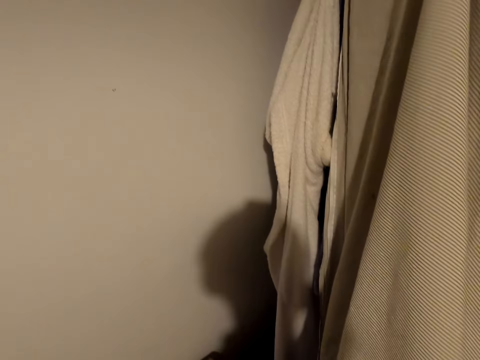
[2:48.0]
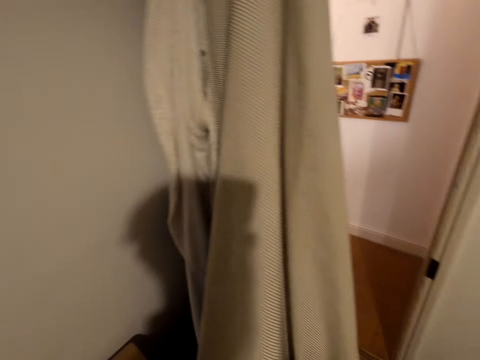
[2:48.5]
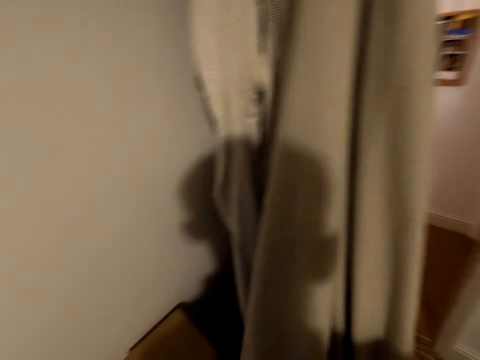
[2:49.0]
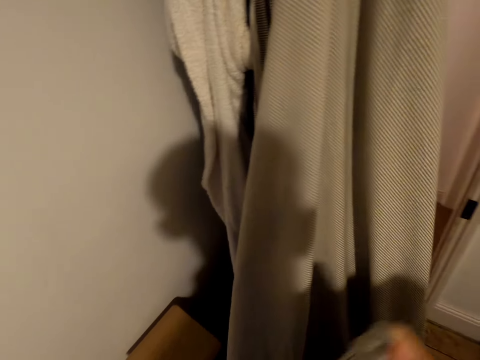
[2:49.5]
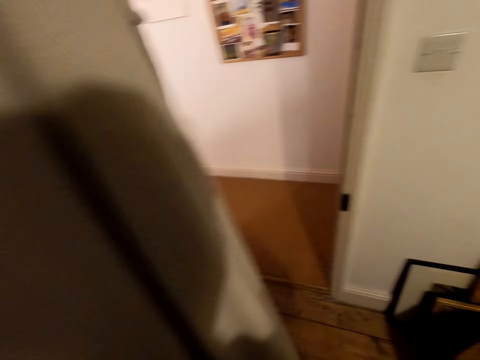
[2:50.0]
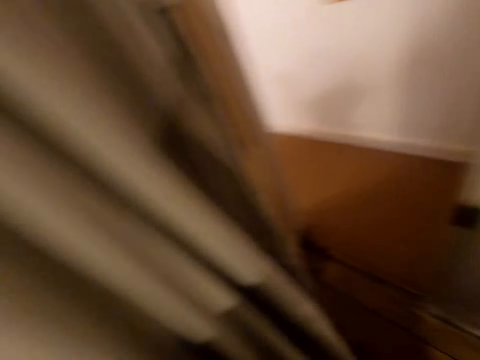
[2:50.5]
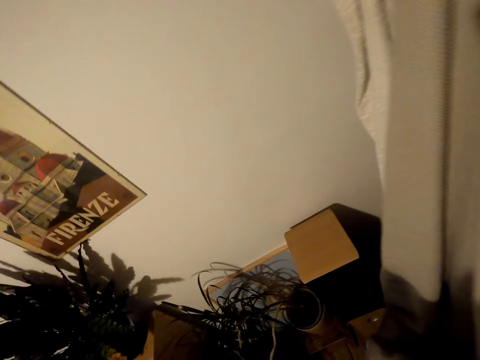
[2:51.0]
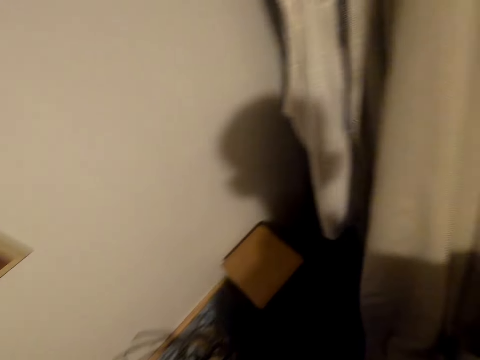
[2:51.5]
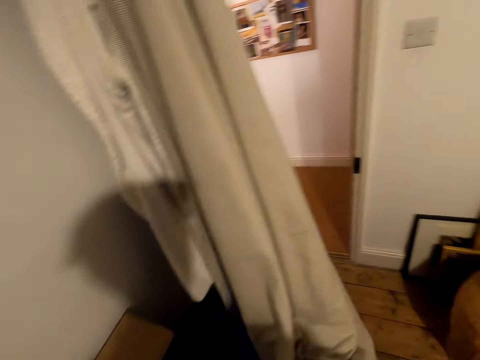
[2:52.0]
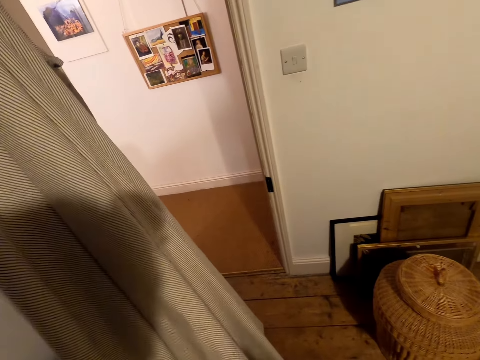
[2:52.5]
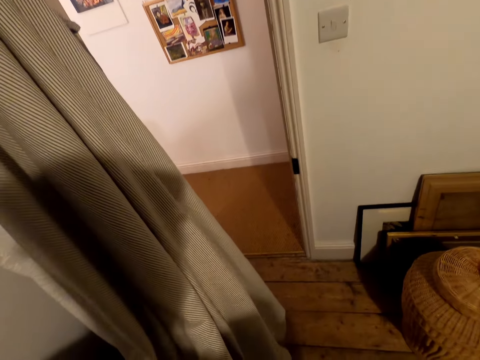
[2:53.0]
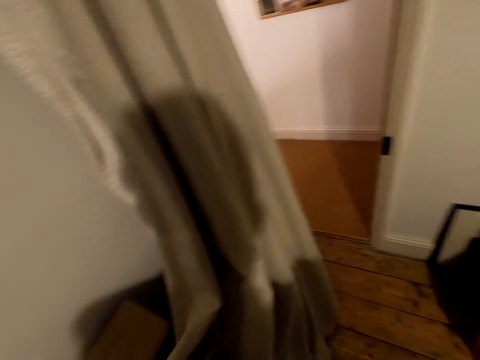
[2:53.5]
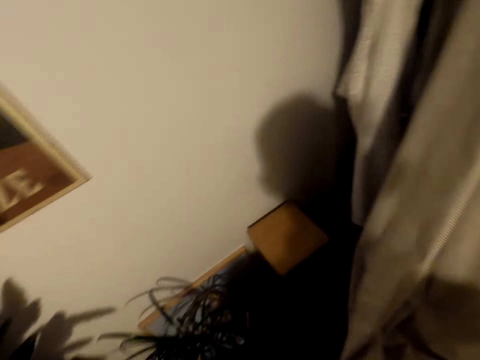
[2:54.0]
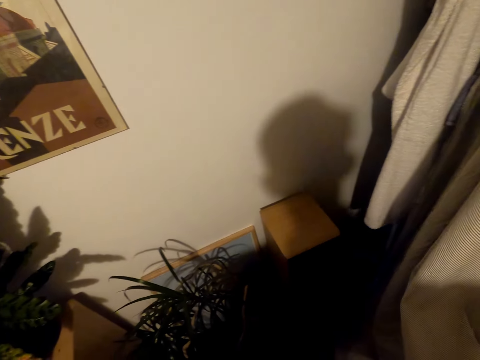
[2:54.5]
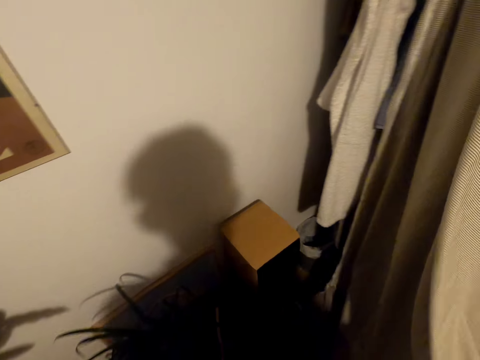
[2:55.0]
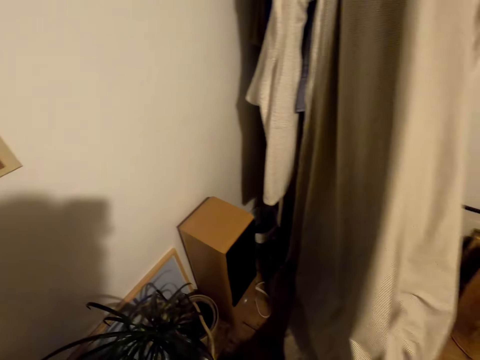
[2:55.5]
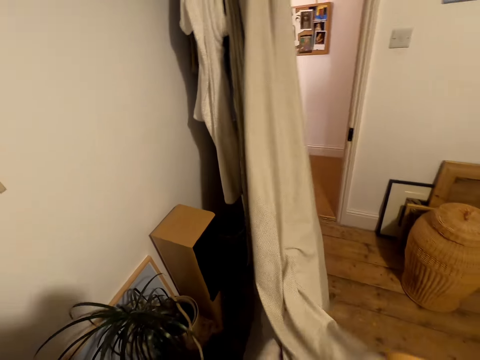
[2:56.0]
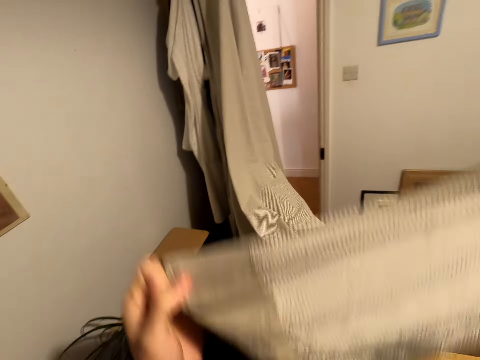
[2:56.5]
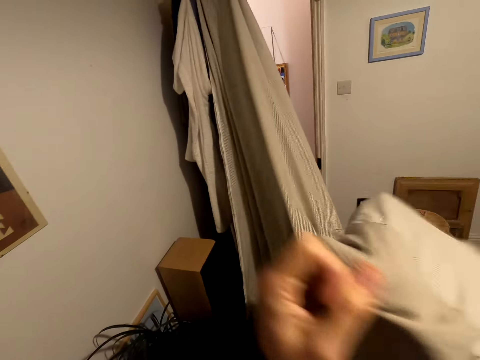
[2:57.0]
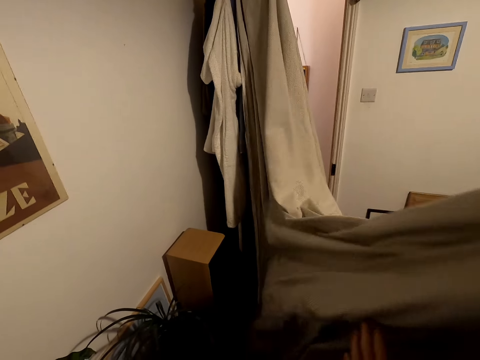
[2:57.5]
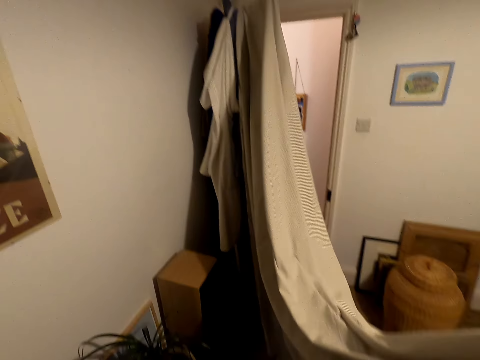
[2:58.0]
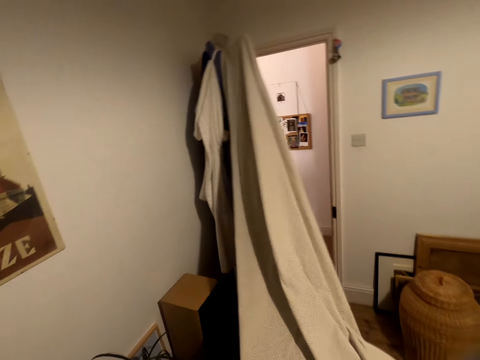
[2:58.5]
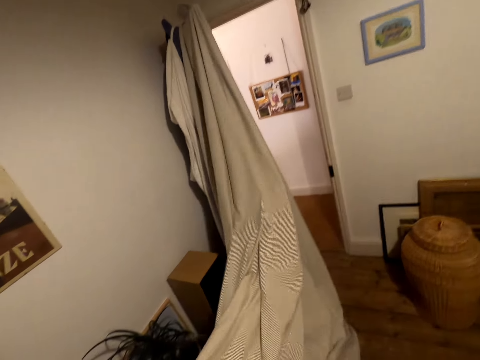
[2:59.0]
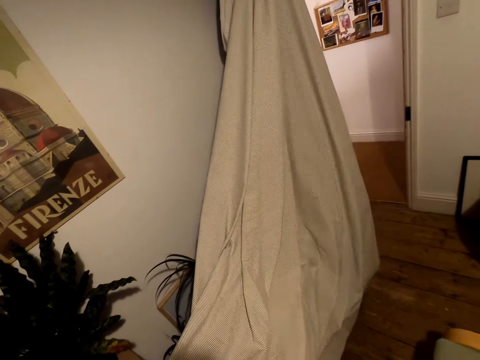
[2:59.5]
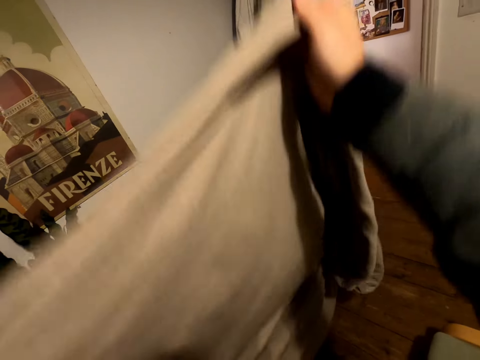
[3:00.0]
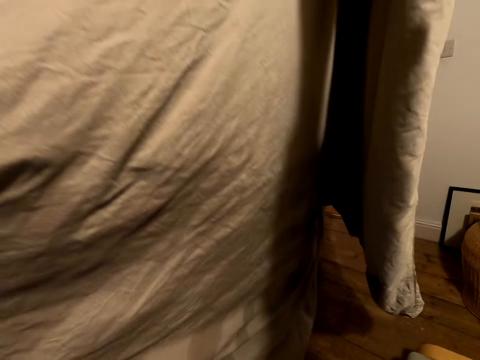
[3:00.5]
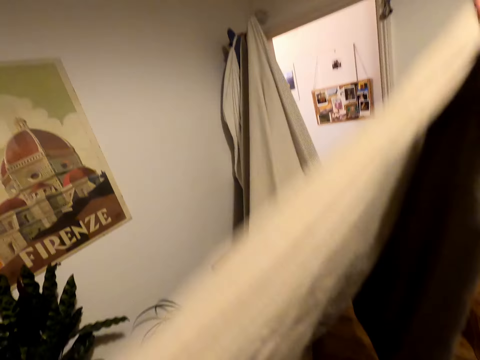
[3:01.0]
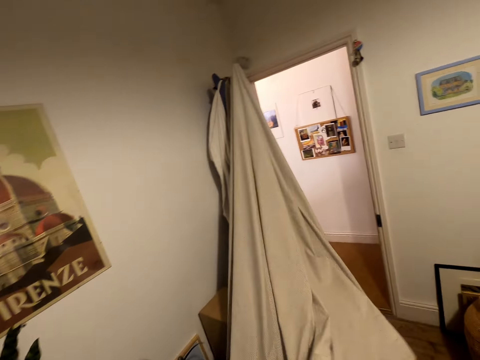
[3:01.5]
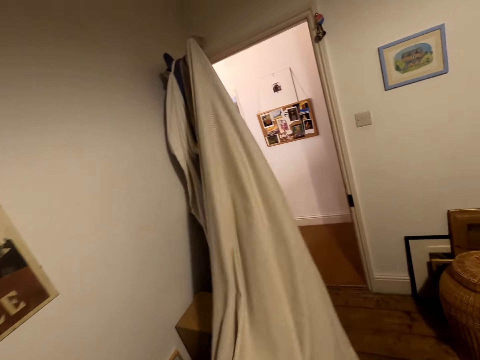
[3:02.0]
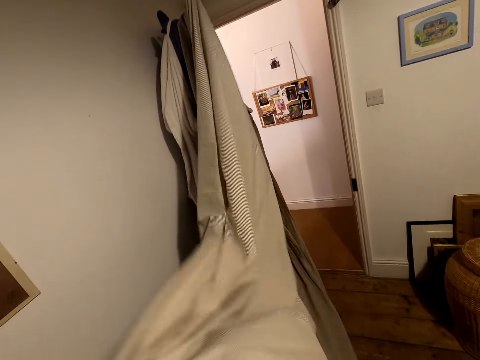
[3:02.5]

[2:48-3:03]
The camera wearer lifts the bedsheet. They stretch the cloth.

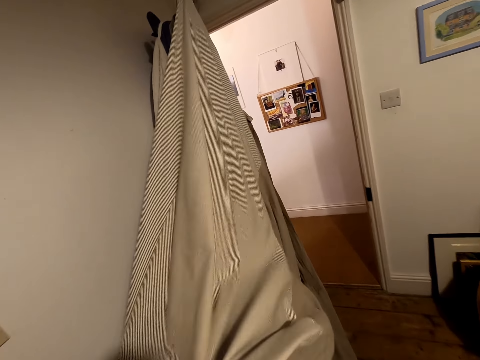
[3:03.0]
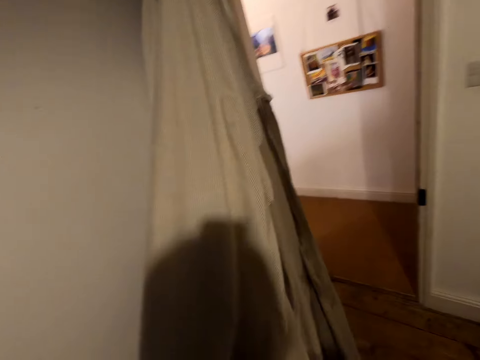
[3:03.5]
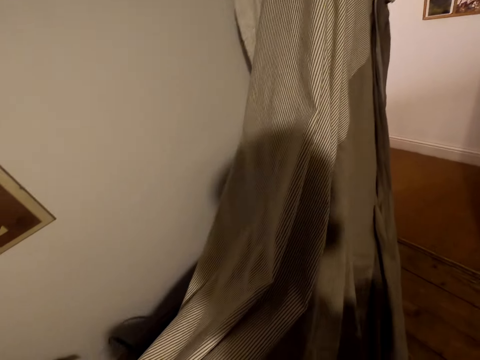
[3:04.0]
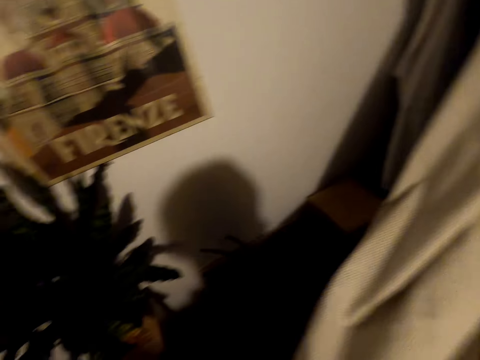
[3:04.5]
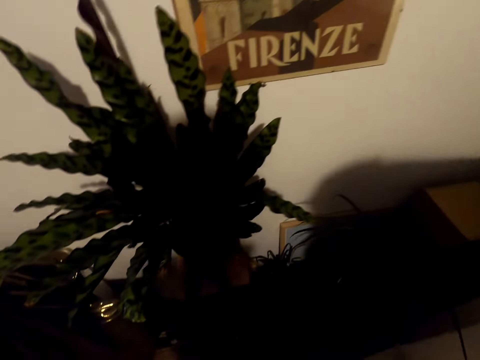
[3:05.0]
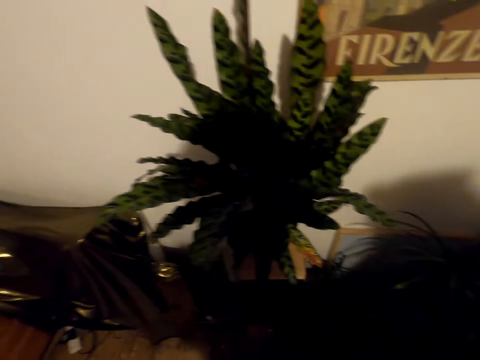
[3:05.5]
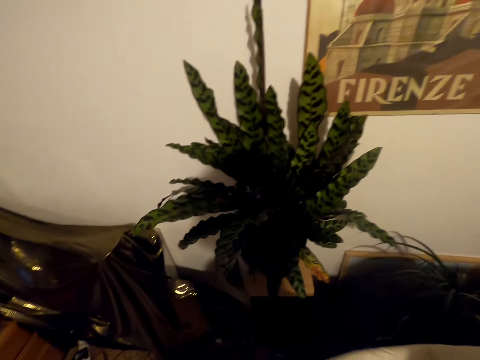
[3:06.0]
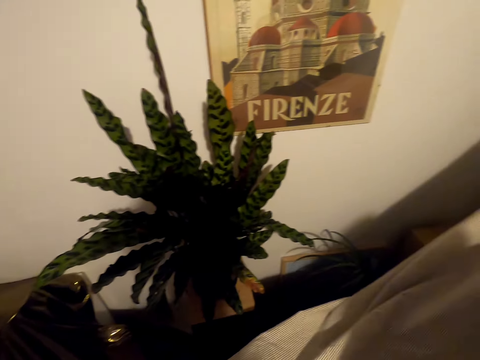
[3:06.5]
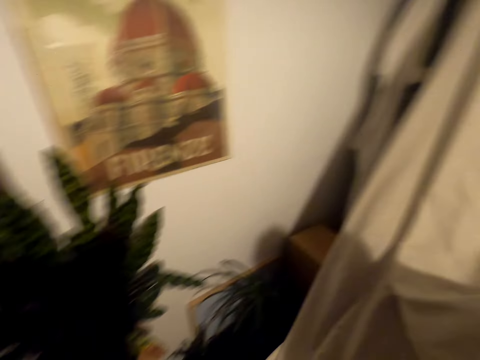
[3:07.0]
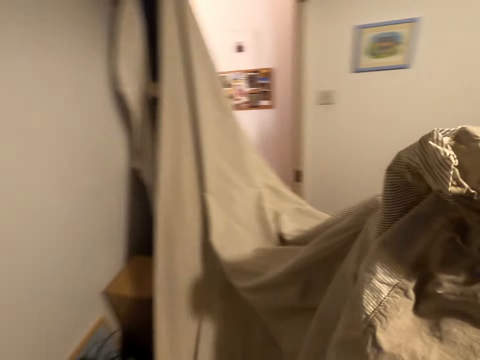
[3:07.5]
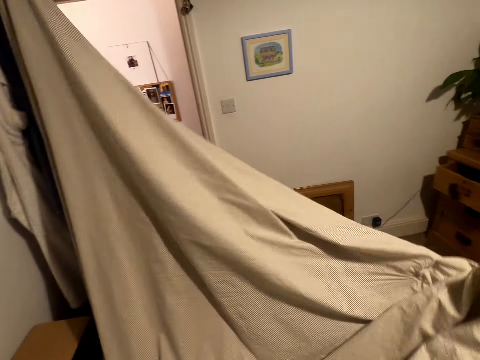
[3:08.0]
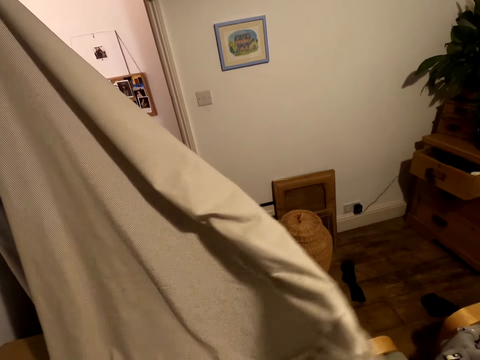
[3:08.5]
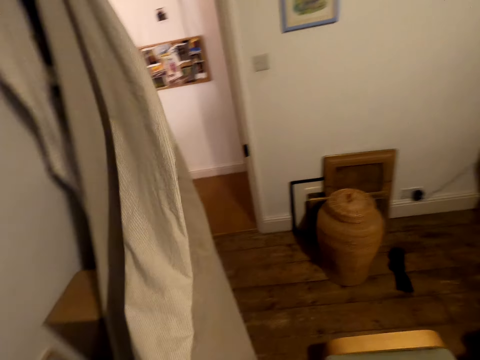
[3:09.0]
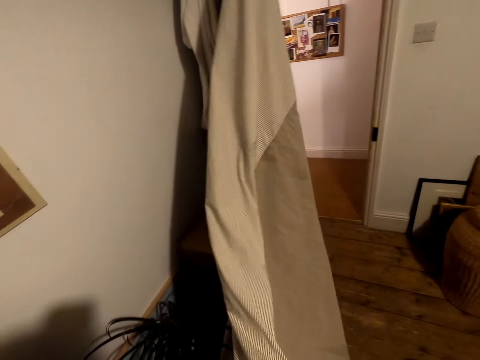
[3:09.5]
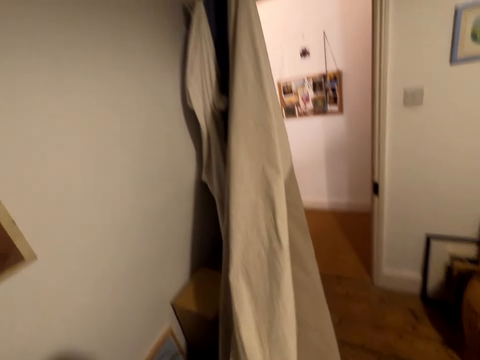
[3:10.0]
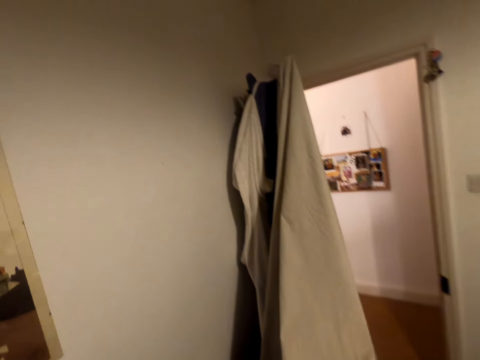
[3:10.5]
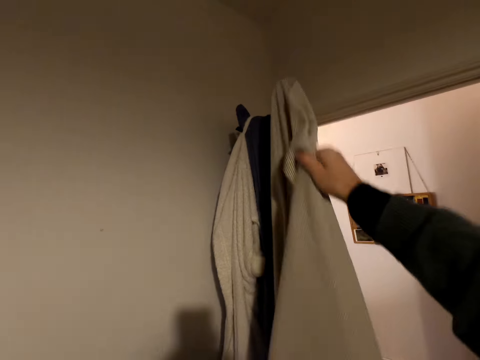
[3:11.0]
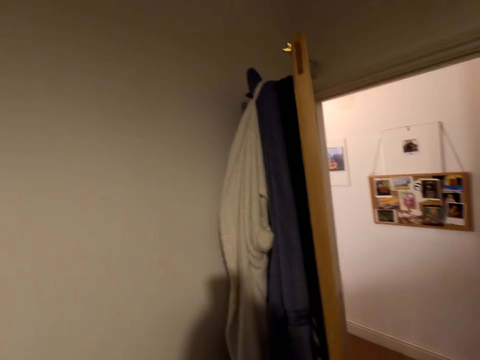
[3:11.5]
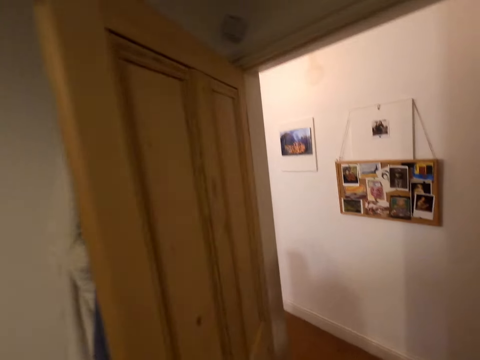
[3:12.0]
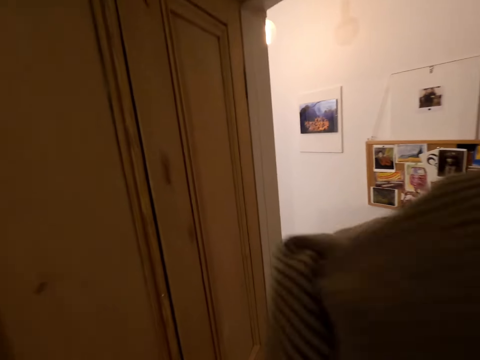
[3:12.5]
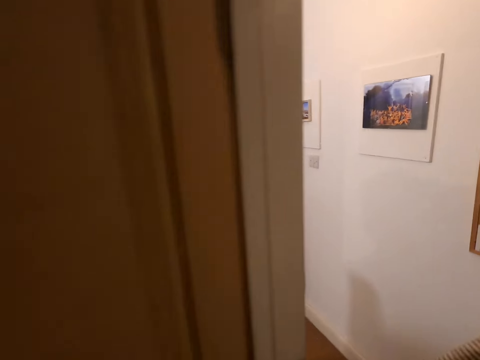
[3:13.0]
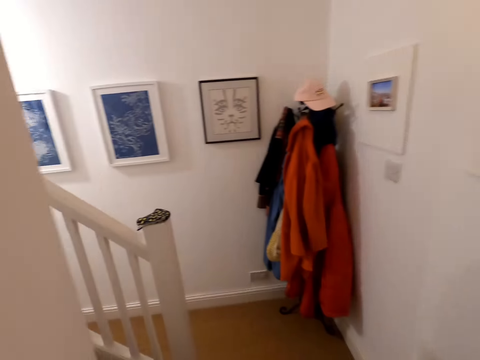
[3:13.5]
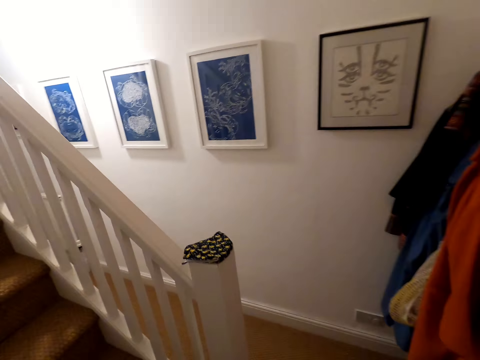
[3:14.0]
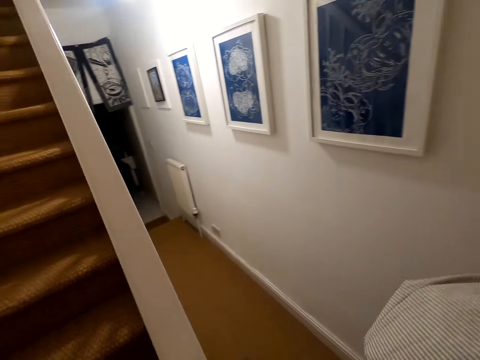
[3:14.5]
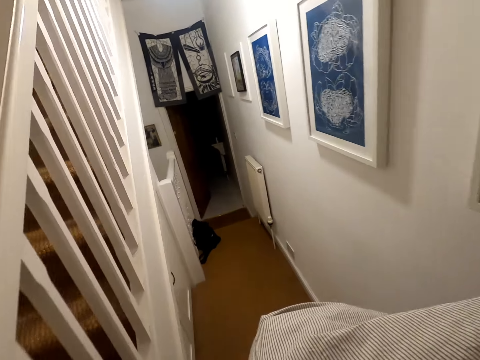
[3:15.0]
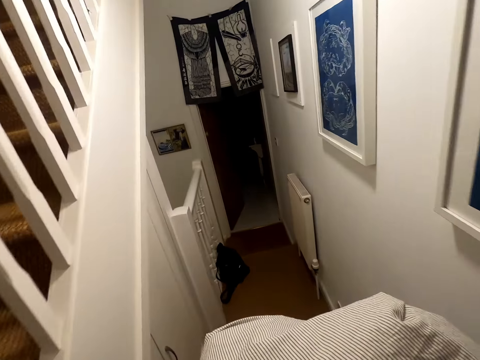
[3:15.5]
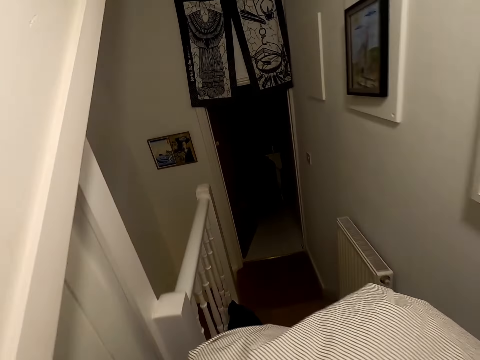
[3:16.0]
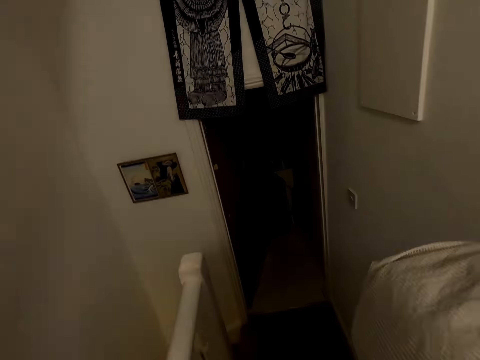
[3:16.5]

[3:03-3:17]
The camera wearer aligns the bedsheet. They pull the bedsheet off the door. They walk around the house towards another room.
